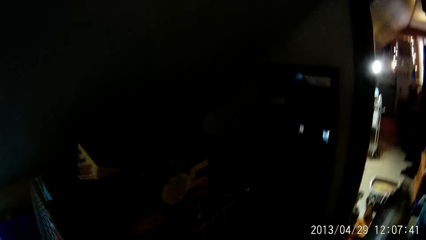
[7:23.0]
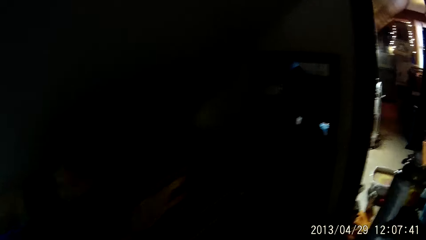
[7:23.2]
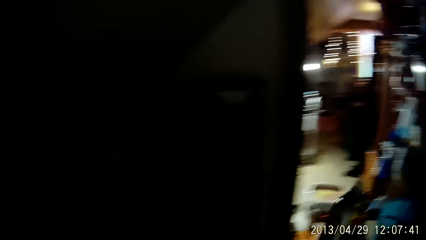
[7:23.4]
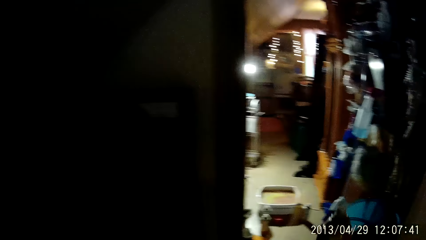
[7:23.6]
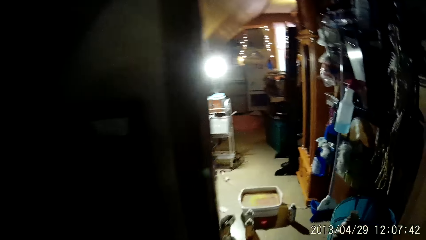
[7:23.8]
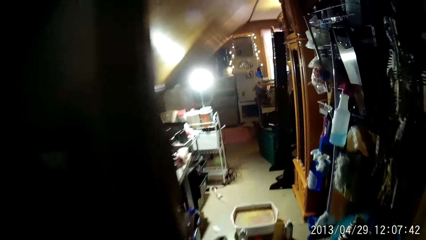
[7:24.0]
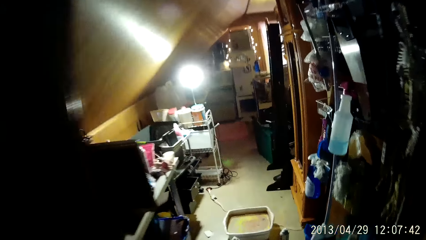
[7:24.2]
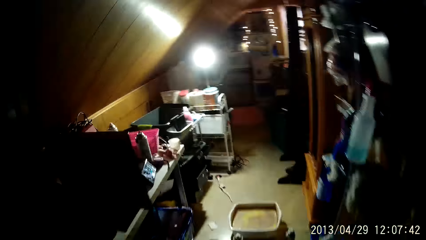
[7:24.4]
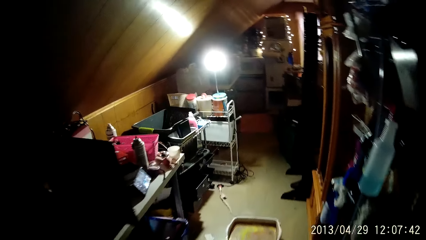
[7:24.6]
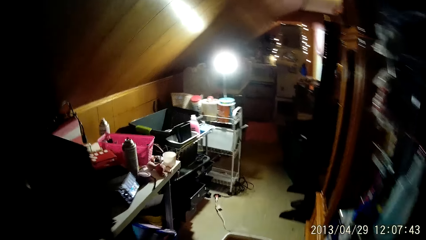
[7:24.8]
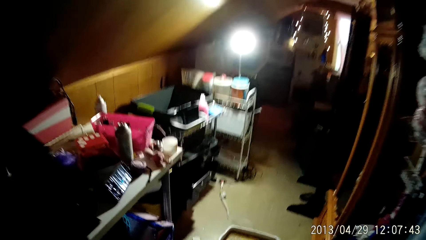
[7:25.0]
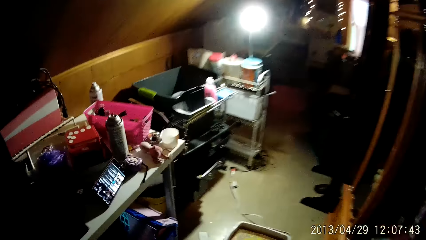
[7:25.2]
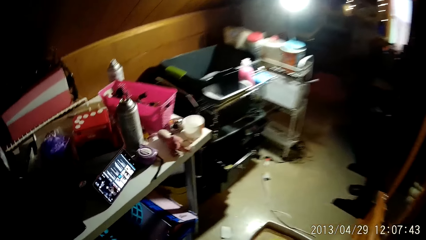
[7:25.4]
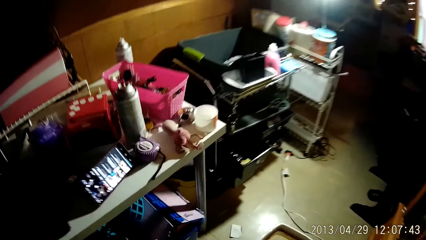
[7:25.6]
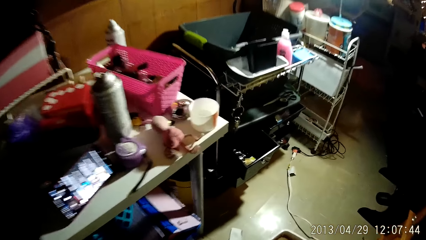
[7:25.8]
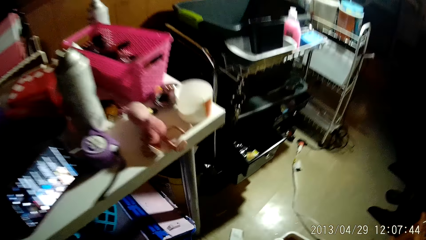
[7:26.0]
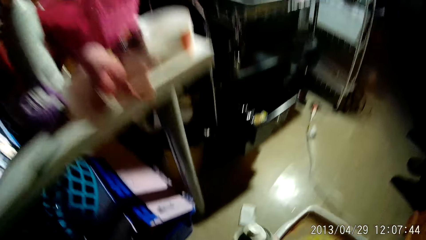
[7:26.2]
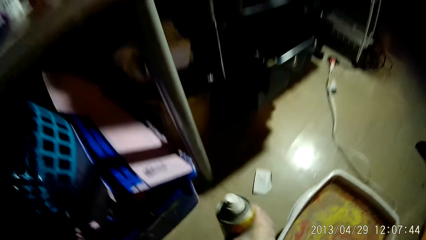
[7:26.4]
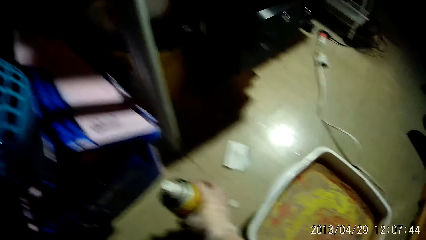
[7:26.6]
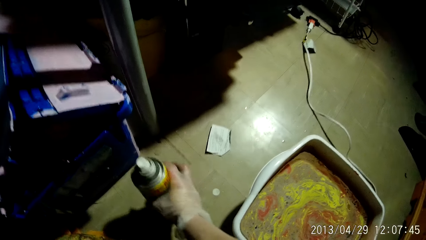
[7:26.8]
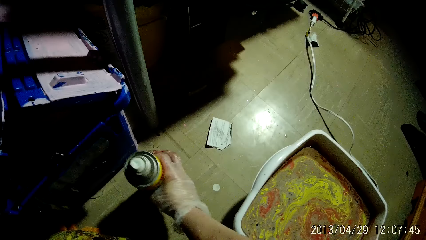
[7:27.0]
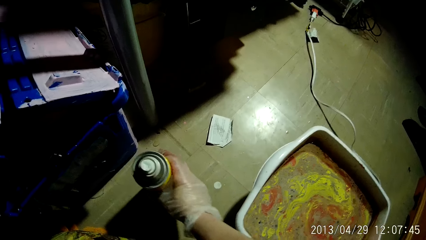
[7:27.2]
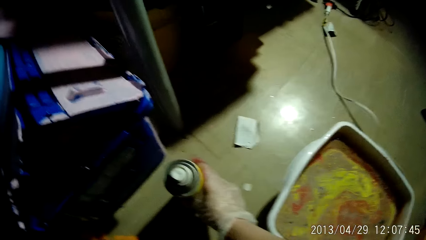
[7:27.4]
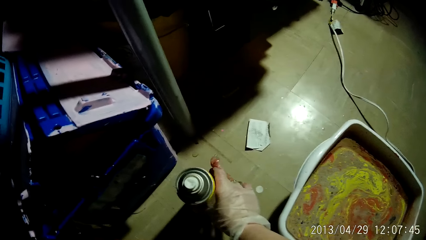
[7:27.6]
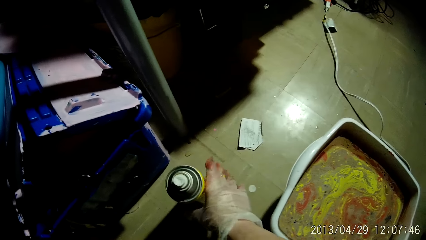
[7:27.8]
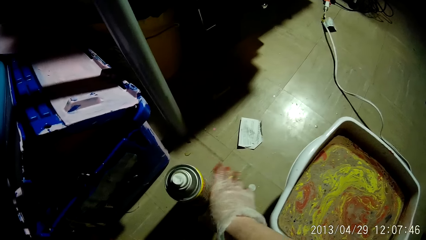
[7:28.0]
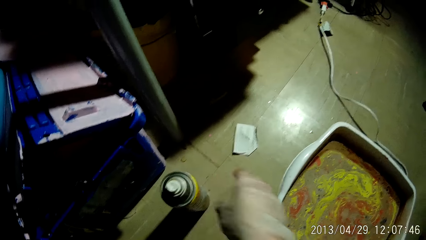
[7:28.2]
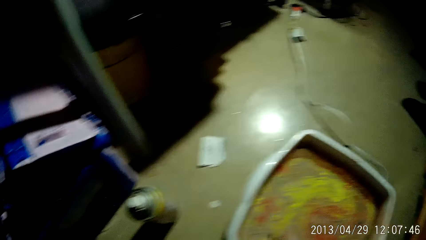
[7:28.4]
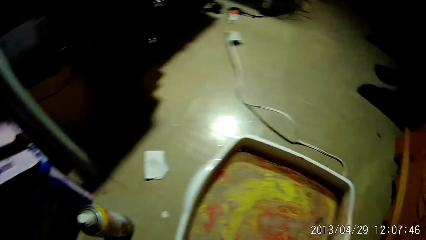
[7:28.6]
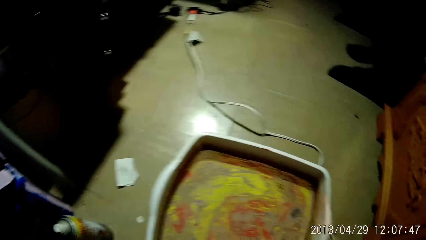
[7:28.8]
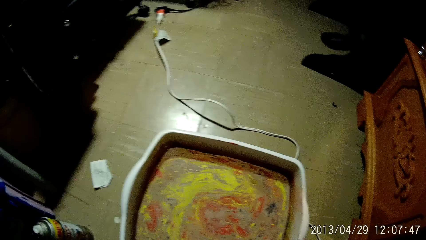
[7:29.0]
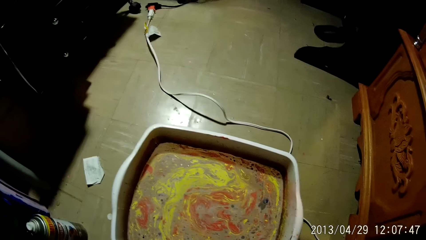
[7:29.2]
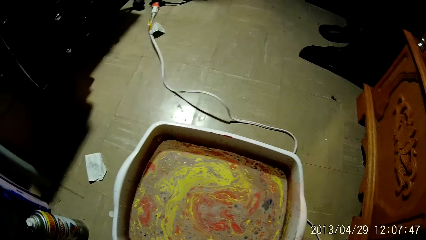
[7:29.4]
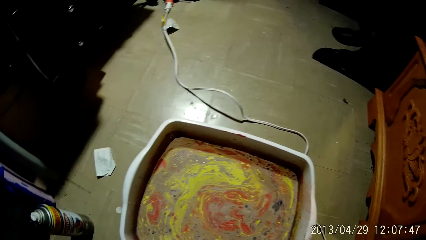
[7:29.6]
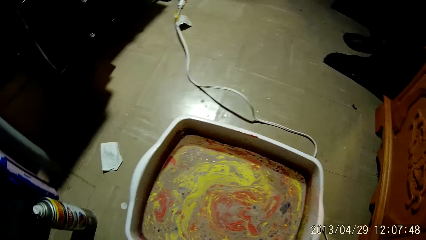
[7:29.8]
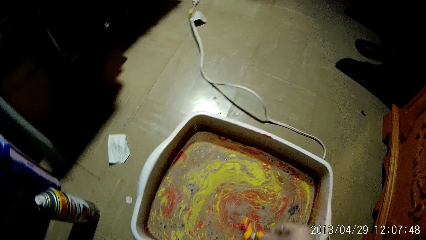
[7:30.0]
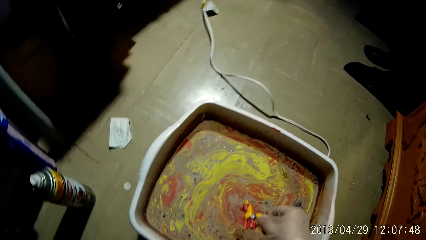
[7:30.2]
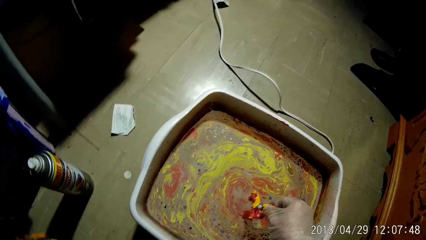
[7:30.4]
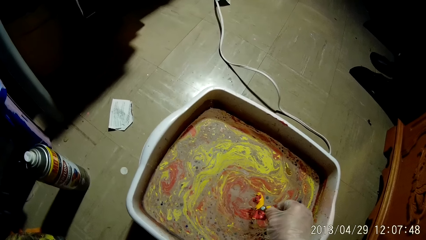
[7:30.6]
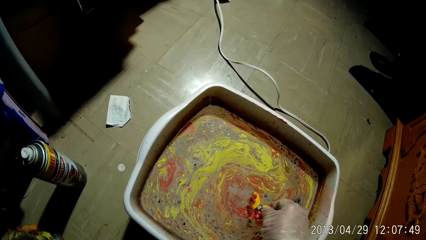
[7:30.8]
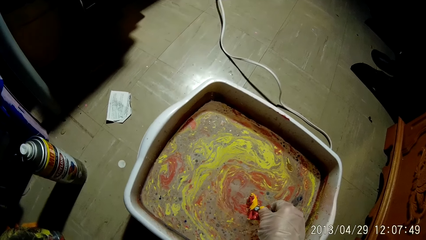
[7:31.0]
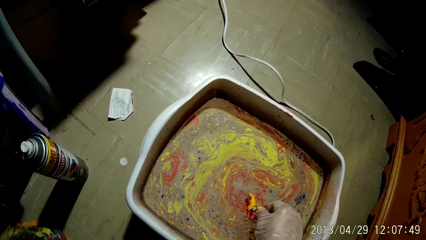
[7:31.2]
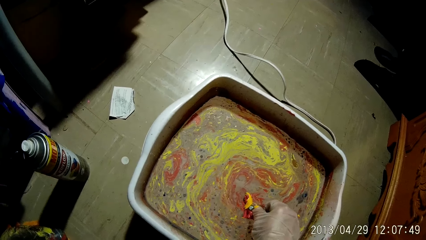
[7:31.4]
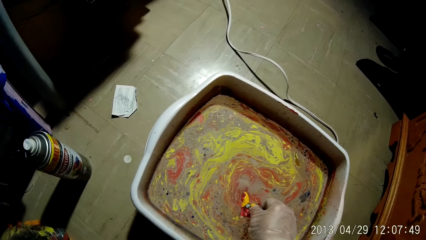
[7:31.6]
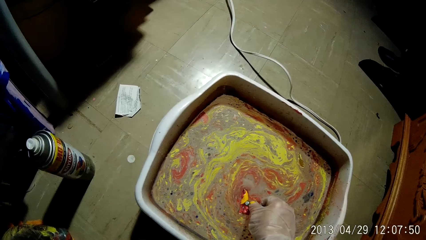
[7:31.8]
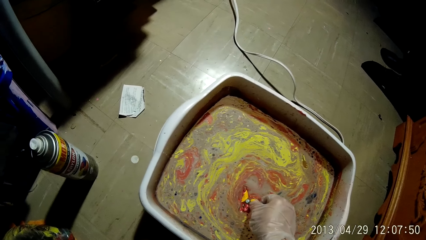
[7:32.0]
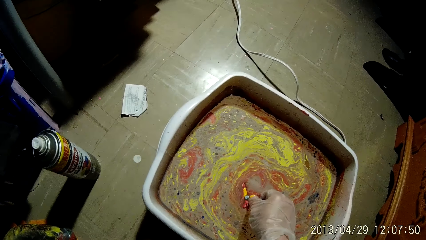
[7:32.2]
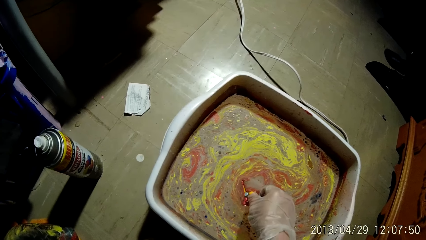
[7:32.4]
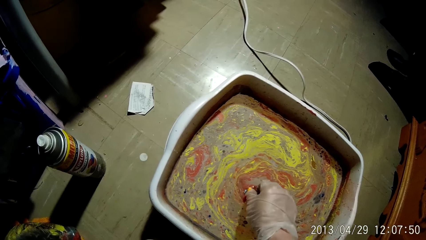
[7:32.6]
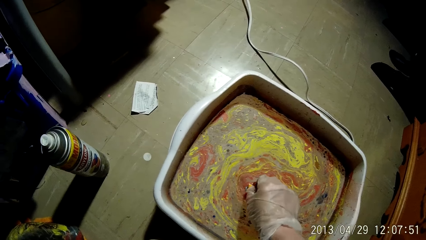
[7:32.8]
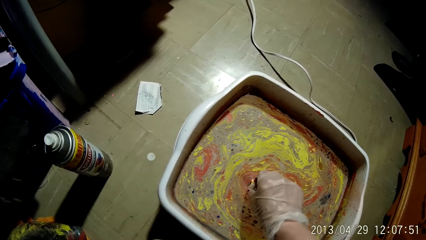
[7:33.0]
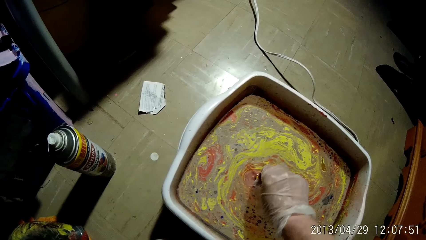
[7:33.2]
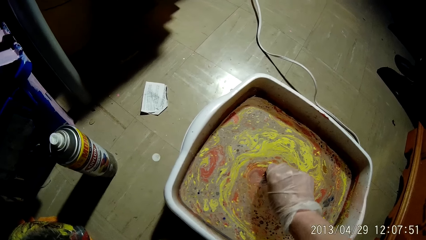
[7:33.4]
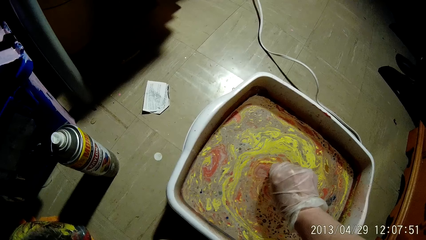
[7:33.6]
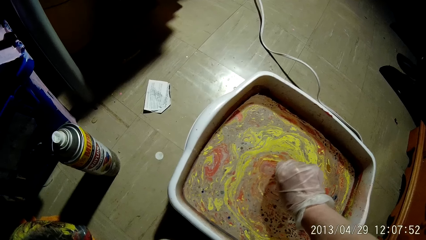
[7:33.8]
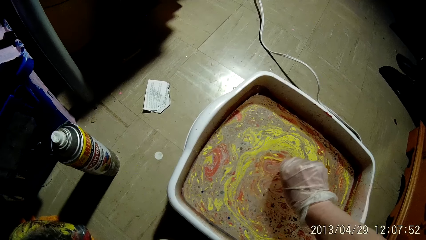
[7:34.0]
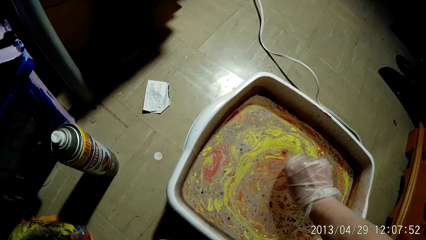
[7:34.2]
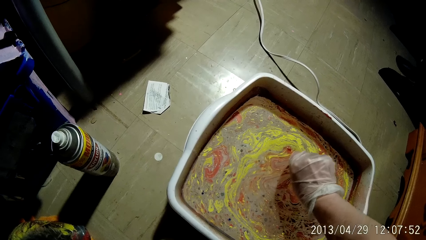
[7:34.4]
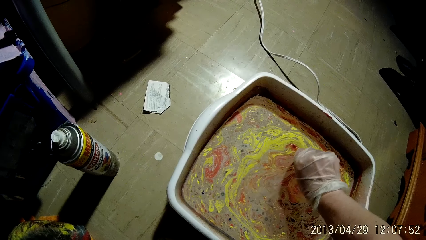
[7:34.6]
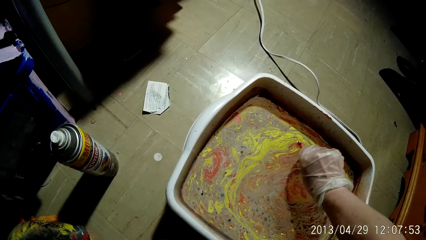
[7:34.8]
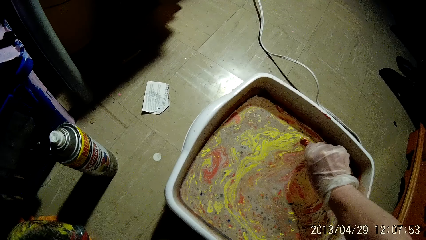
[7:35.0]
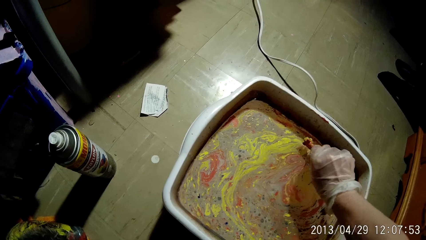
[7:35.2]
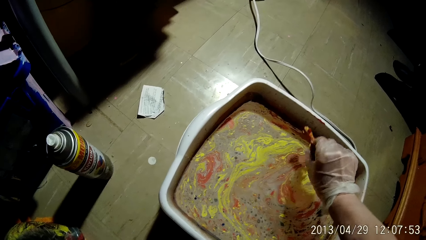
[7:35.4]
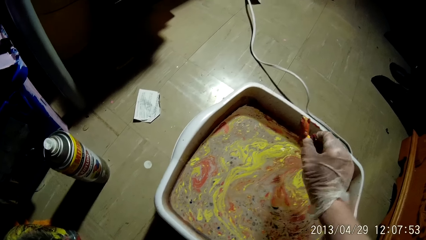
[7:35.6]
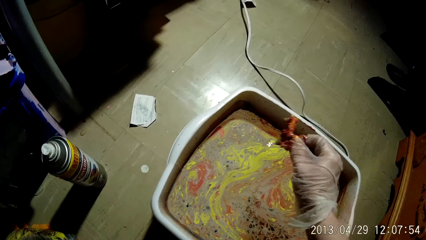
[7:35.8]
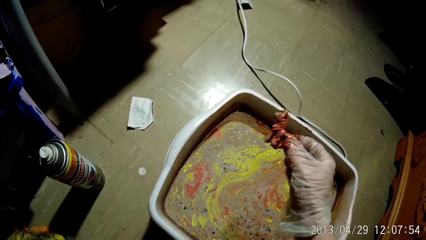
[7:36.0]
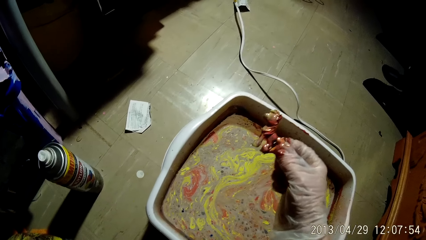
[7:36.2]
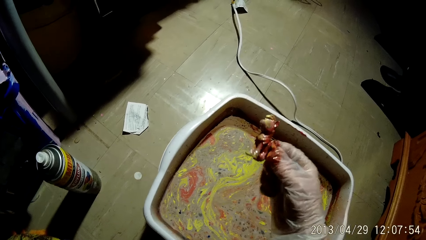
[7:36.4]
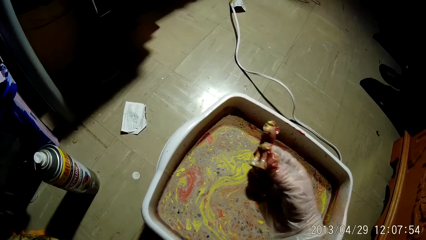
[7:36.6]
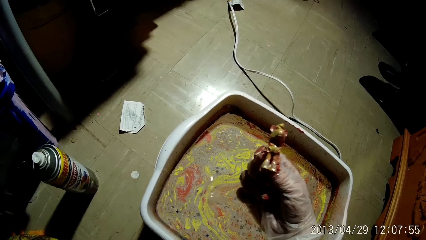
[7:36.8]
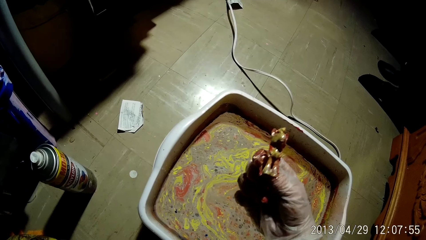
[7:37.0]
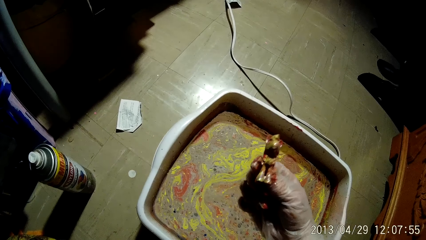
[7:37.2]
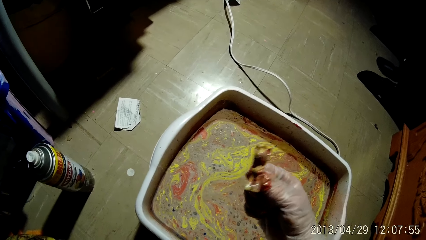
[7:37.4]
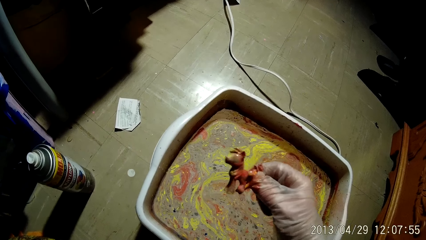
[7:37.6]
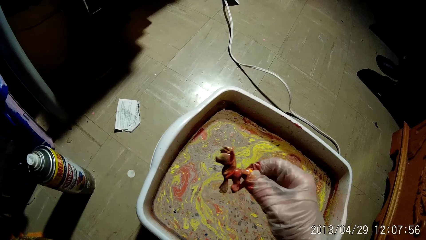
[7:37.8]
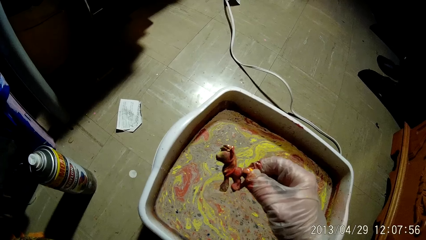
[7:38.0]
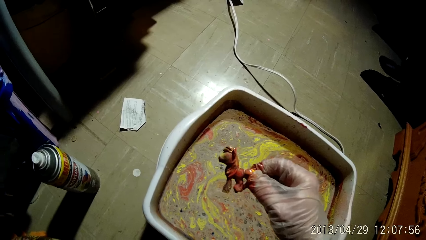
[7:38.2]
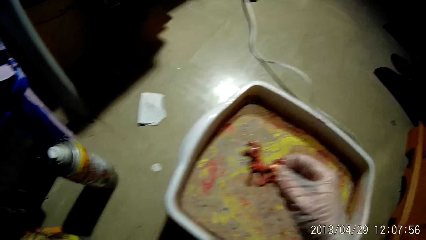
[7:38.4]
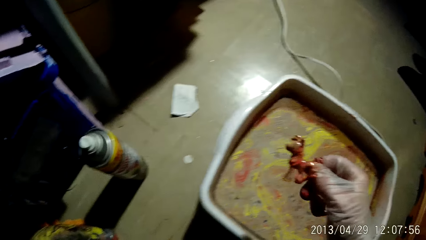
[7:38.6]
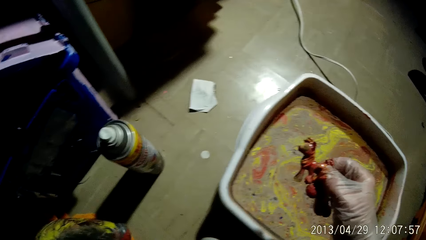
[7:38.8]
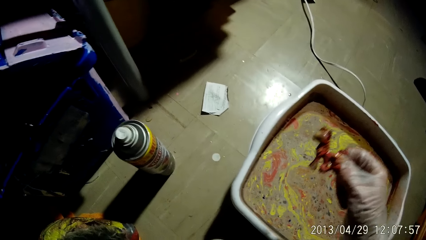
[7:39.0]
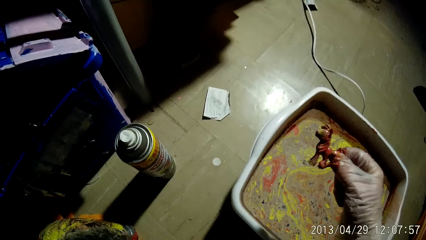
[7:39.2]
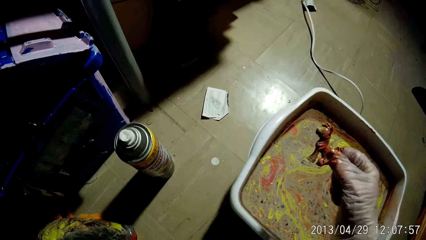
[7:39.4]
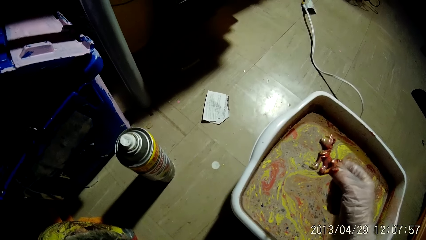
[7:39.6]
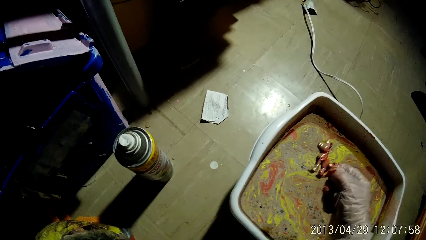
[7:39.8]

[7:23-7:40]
The camera wearer places the spray can on the floor with his right hand. He dips the toy into the bucket of acrylic paint with his right hand. He turns the toy in the bucket of acrylic paint with his right hand. He lifts the toy from the bucket of acrylic paint with his right hand.
